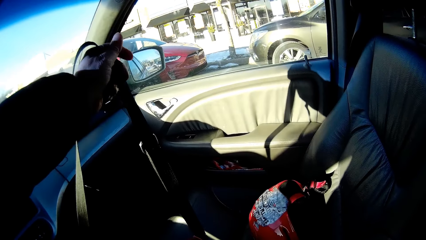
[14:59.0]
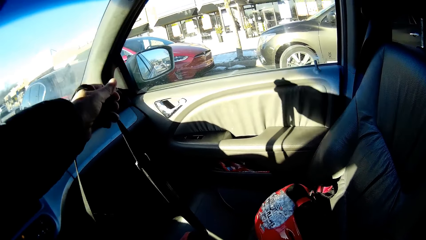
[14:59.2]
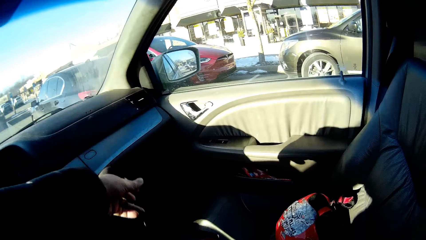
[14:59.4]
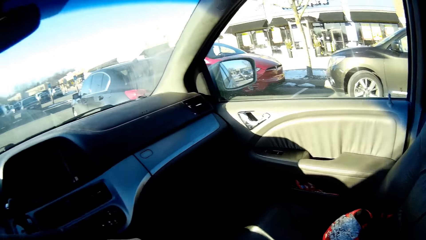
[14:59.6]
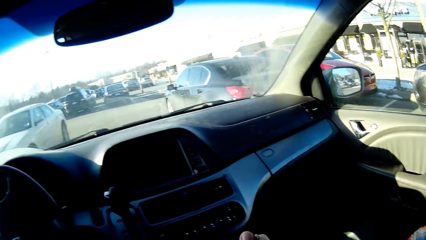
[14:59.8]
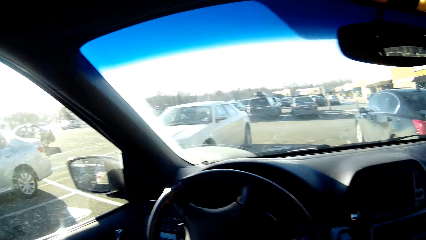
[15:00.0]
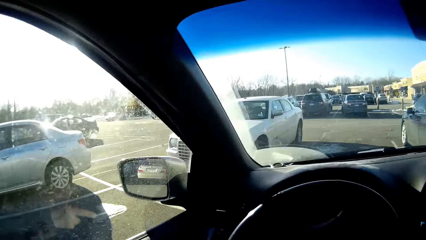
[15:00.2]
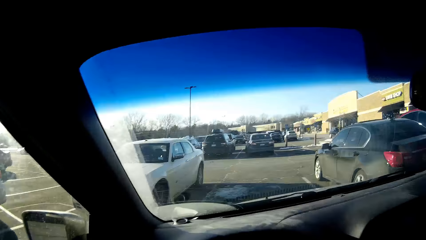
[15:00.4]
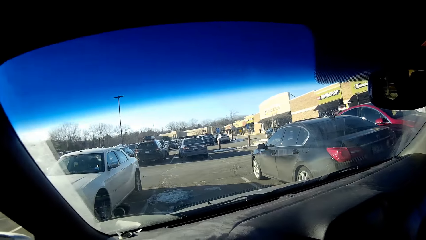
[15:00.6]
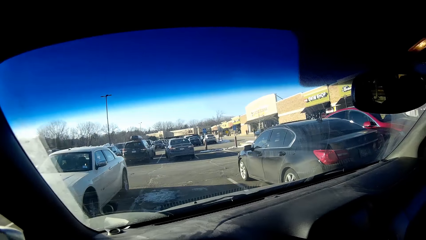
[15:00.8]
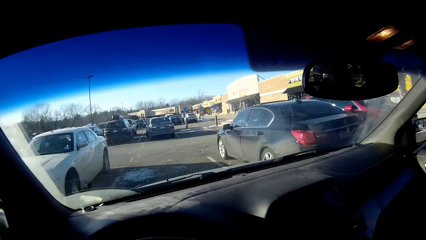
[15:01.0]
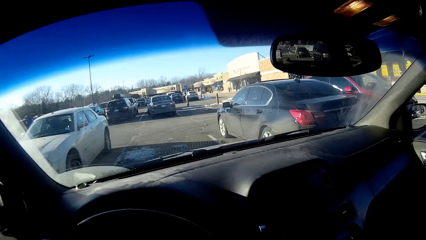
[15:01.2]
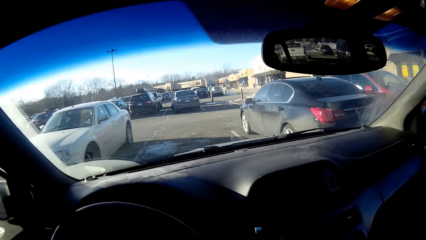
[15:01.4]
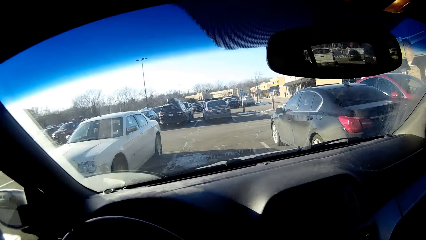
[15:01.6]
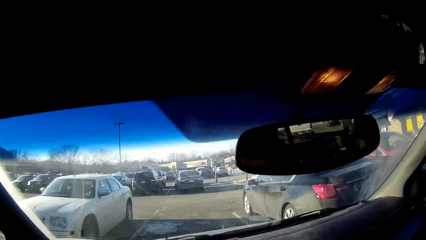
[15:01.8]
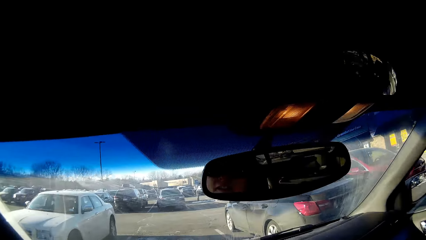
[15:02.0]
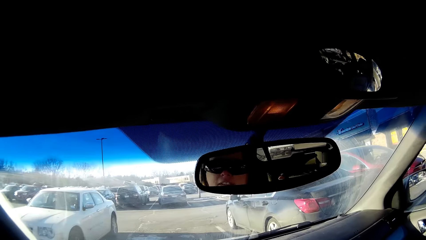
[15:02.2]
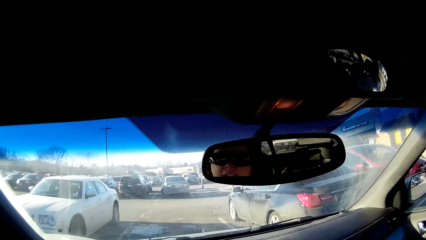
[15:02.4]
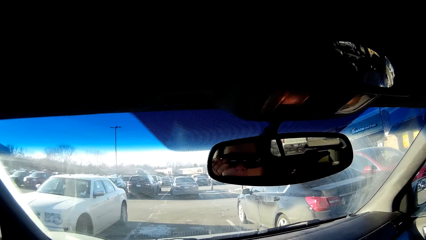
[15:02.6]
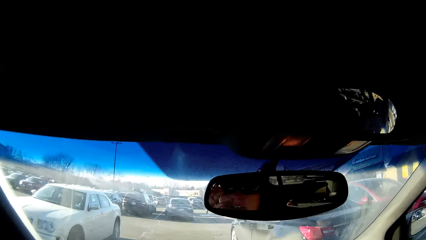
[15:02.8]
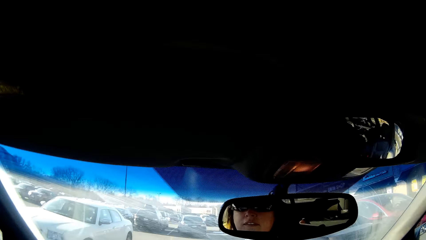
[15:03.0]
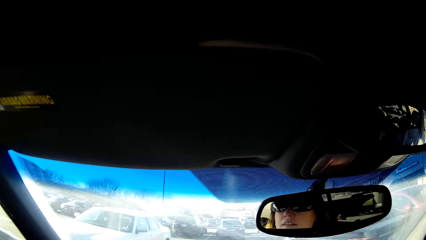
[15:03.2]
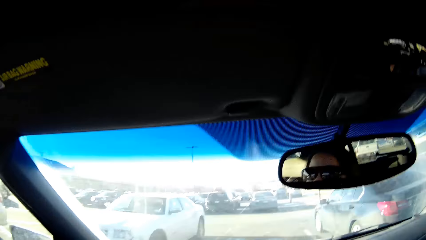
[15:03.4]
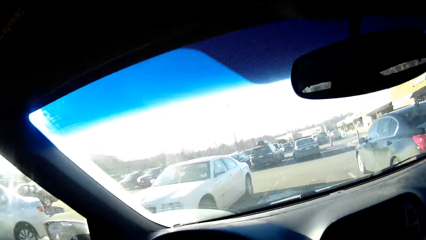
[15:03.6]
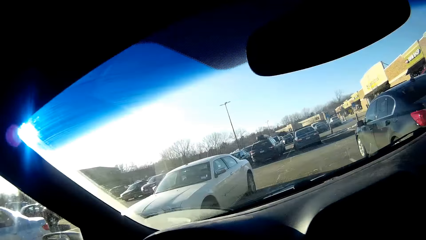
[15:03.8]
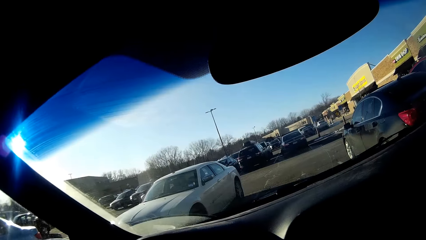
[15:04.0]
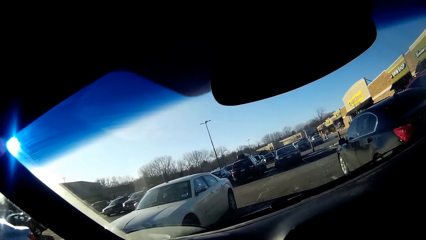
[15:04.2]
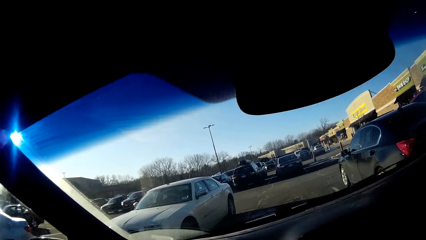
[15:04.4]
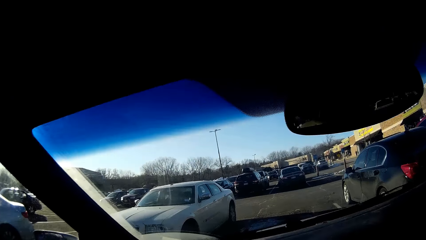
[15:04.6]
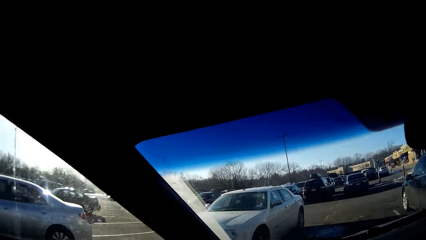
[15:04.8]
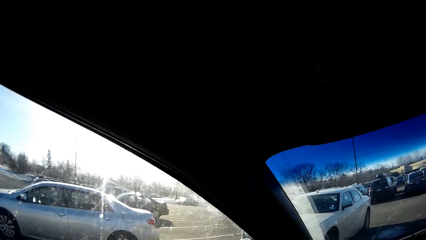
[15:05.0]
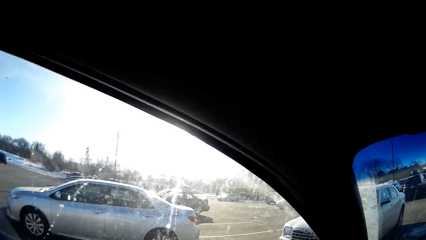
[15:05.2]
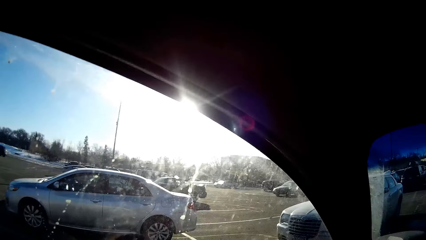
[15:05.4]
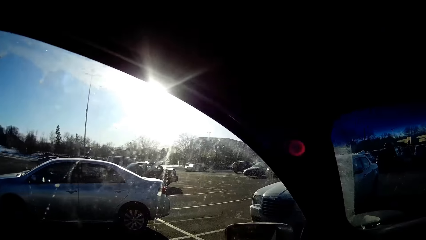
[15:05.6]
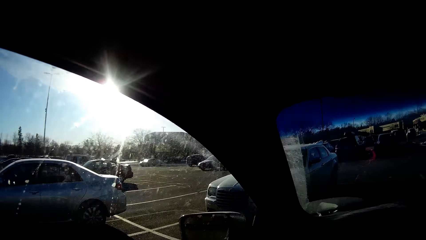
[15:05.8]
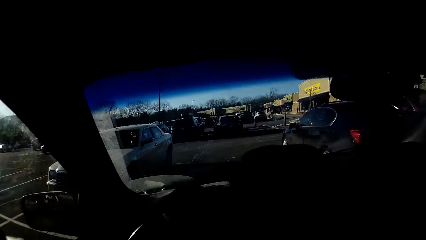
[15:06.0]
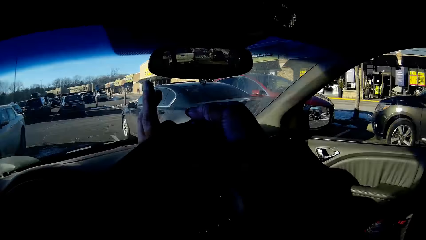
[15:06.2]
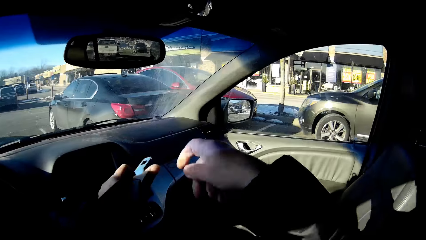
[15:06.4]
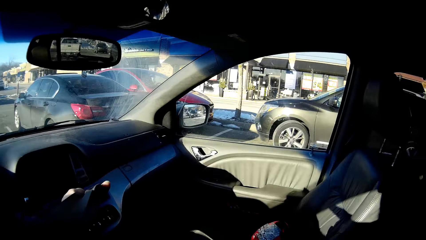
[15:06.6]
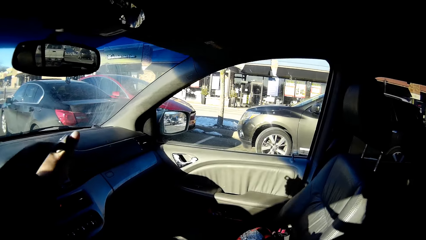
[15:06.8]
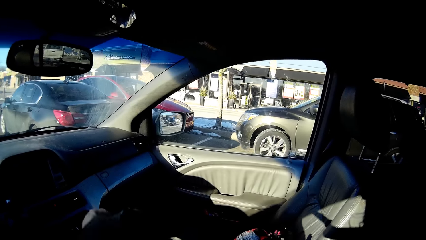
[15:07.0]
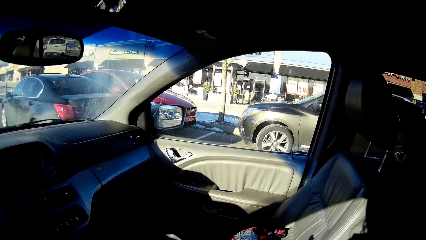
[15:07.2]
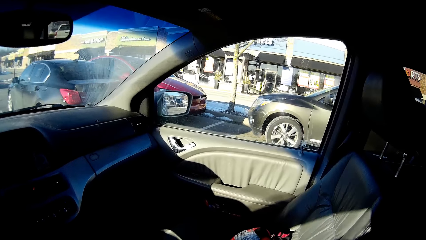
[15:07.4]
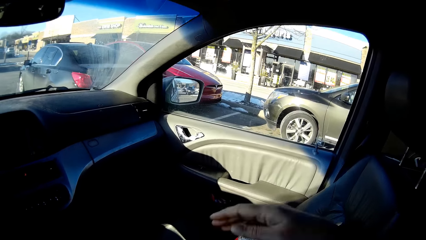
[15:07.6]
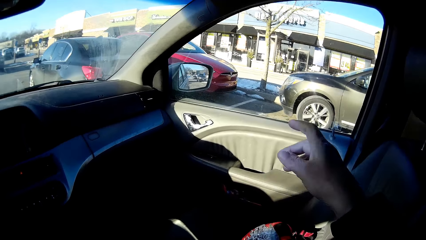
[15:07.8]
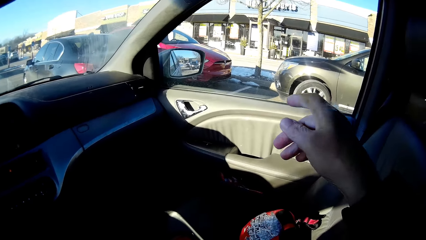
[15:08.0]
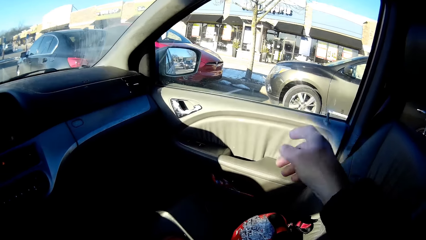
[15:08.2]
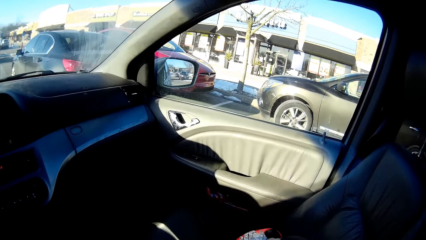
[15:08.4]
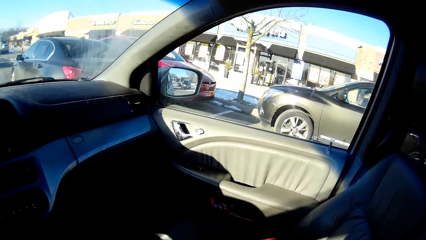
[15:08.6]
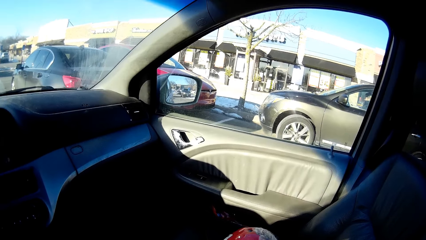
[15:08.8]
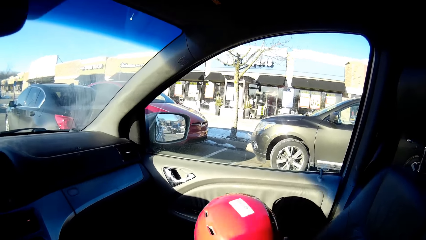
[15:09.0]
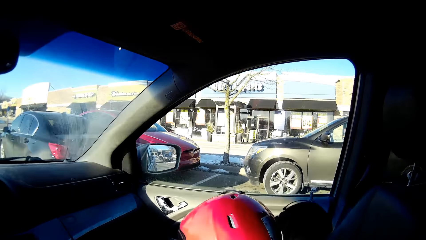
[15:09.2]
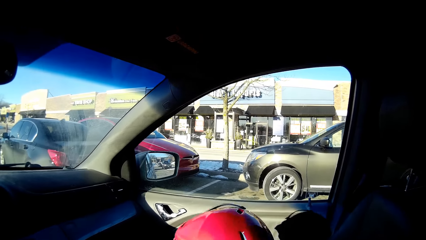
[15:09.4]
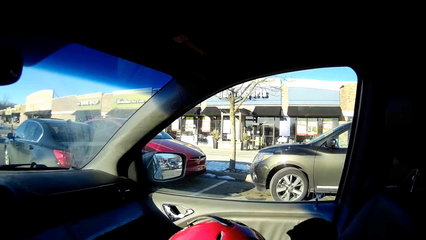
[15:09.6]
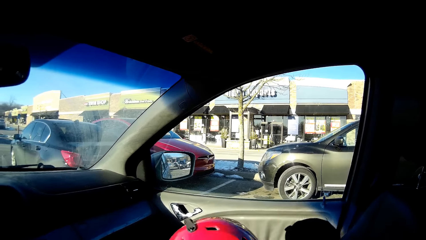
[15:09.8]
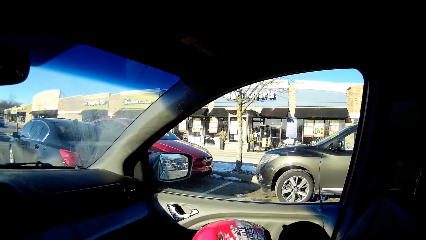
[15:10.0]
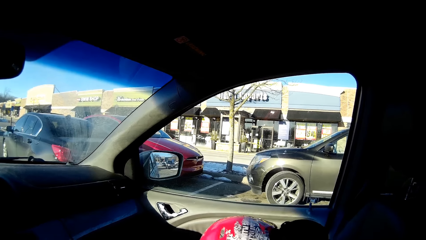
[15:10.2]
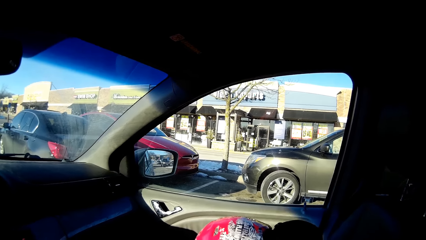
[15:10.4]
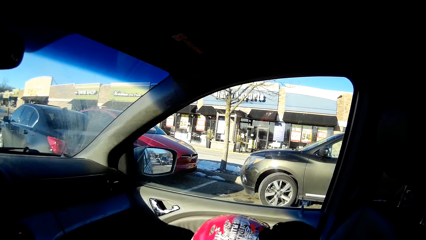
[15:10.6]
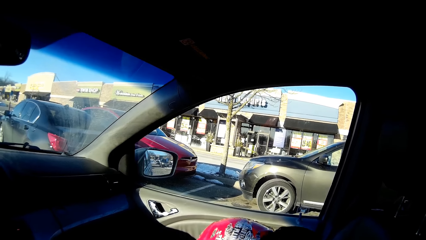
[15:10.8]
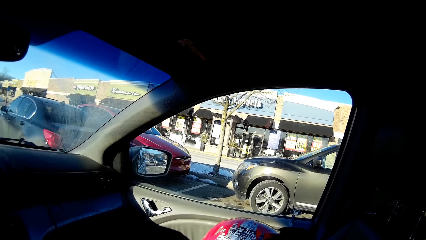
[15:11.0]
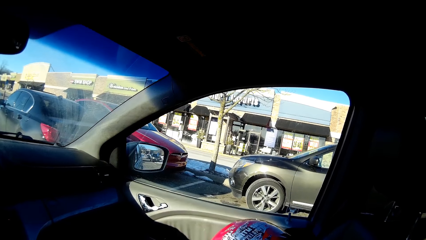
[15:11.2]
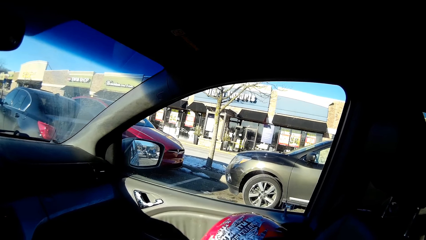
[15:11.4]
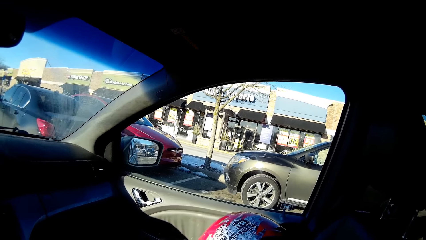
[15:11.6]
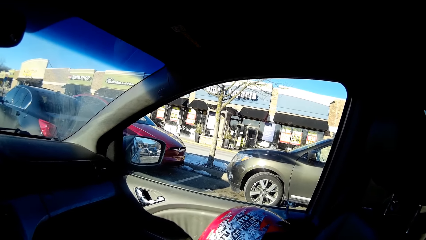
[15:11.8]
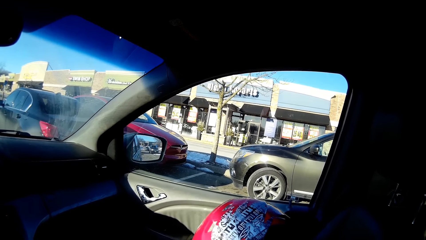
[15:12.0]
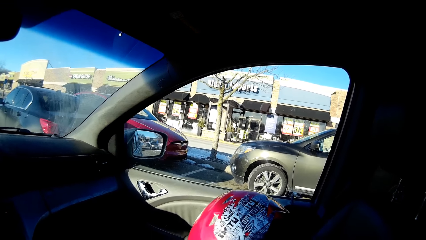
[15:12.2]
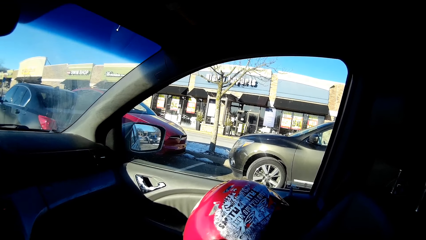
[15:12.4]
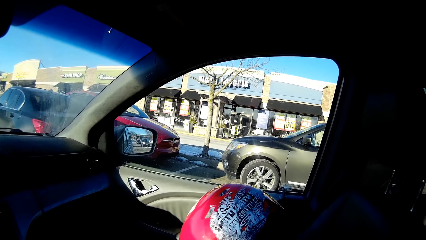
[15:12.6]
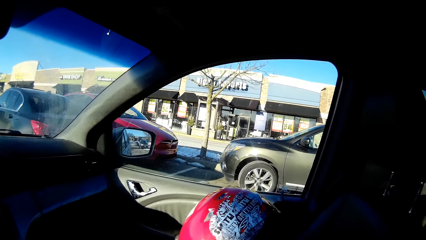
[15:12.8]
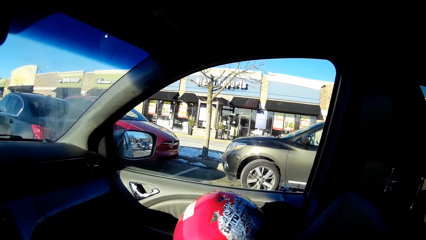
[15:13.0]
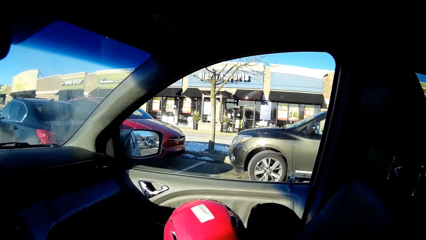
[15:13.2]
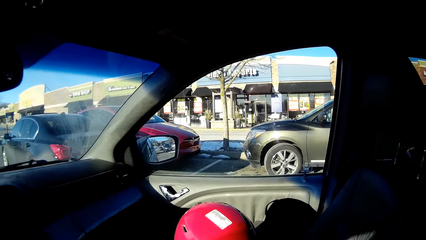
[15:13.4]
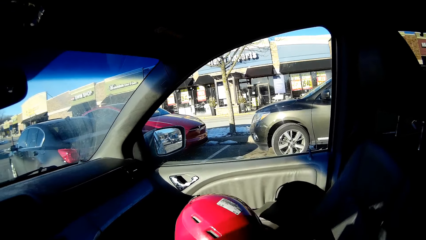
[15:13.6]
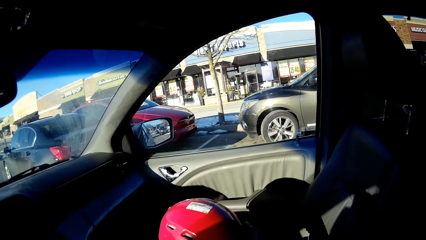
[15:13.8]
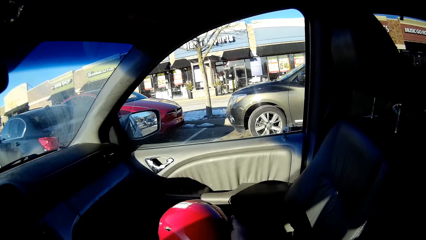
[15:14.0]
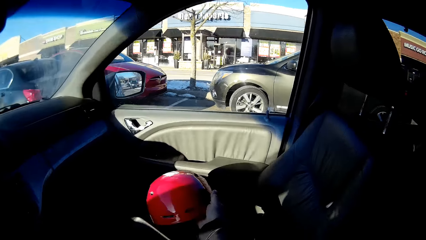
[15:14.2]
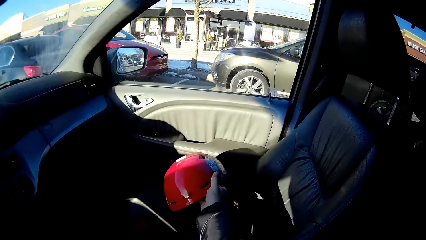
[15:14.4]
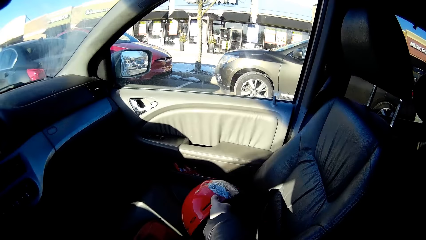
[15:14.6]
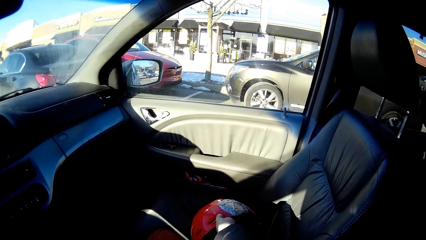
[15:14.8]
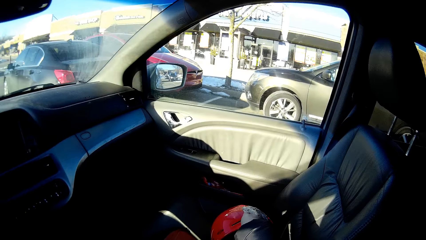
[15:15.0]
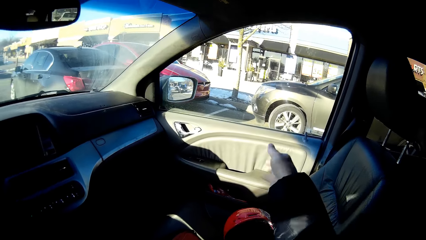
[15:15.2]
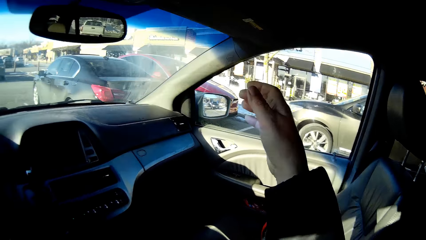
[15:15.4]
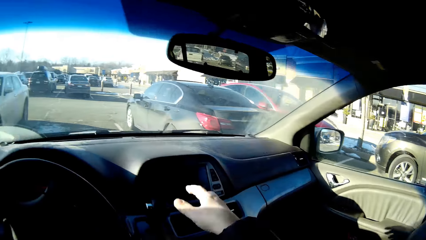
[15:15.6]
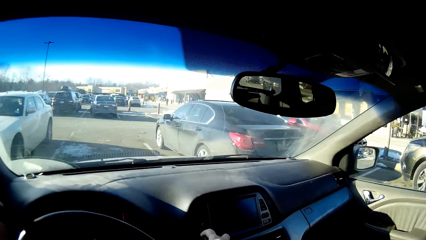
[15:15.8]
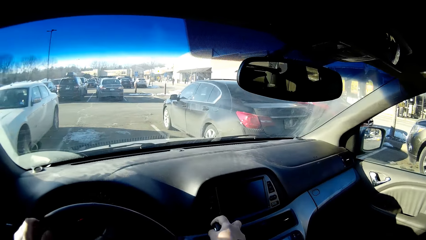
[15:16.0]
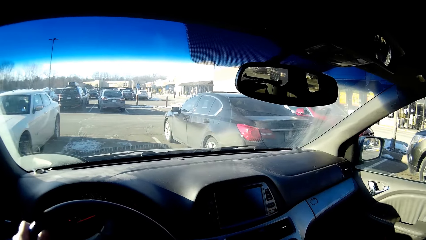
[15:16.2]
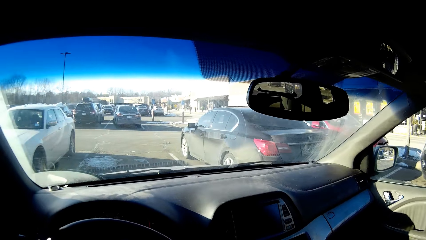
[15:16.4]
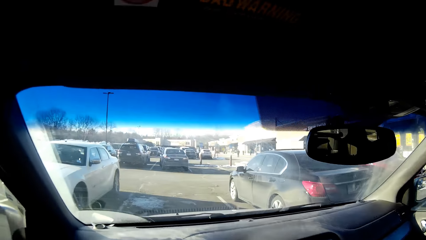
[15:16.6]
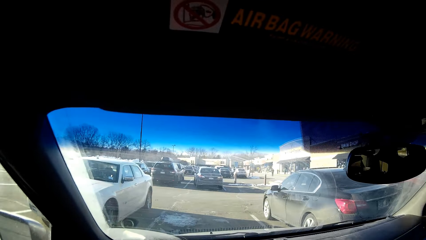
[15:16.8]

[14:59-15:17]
The camera wearer drops the handbag on the car seat. They move something. They fix the seat belt. They pick up a bicycle helmet. They touch the seat belt. They read the bicycle helmet writings. They place the bicycle helmet on the car seat.
